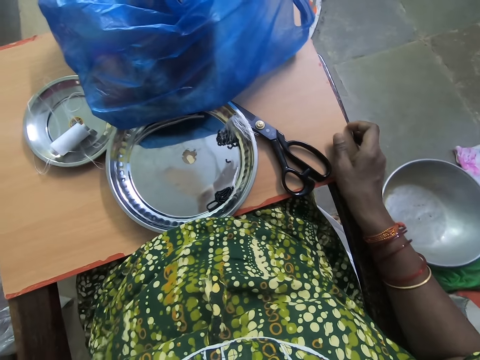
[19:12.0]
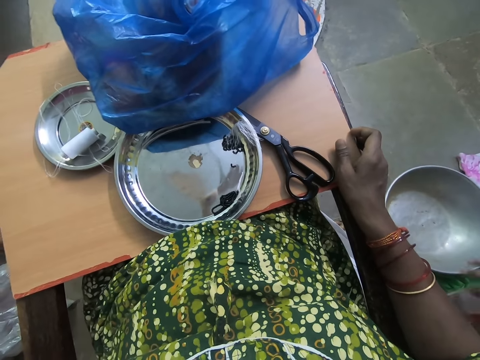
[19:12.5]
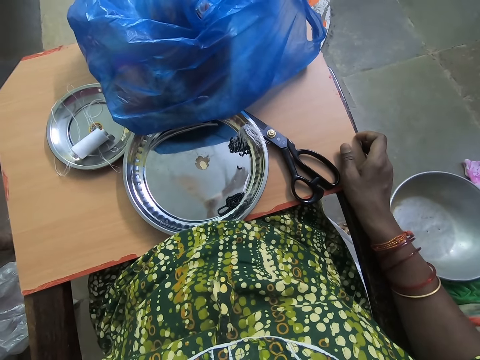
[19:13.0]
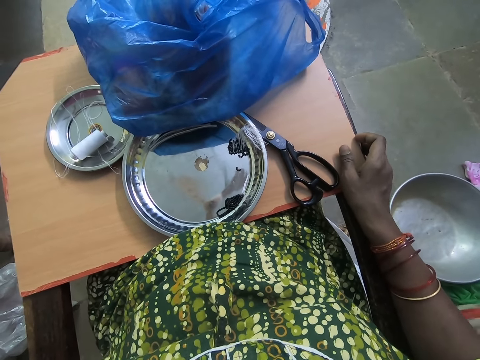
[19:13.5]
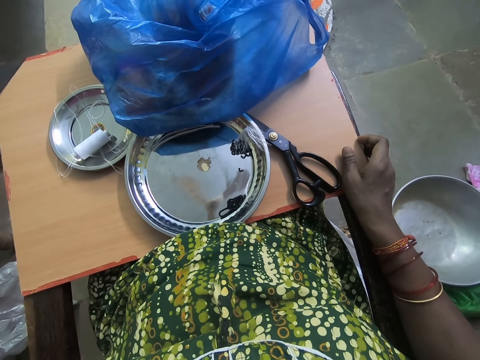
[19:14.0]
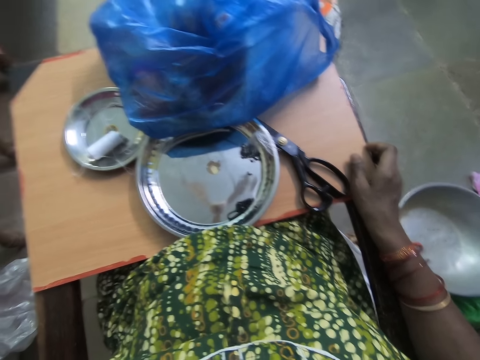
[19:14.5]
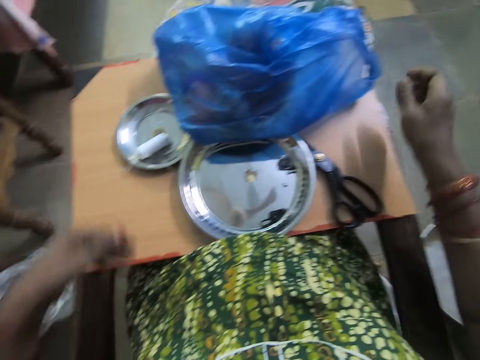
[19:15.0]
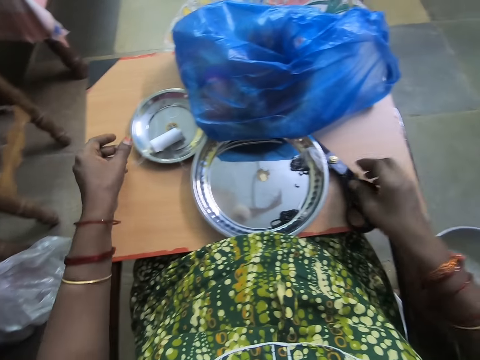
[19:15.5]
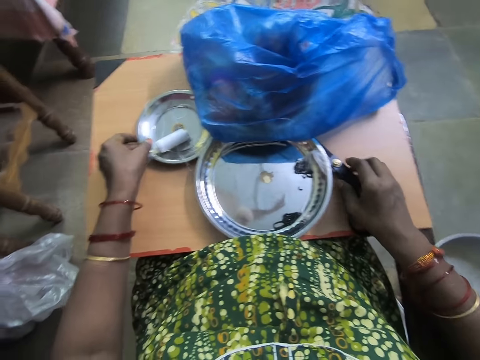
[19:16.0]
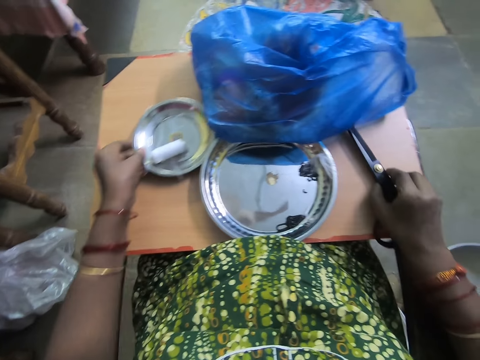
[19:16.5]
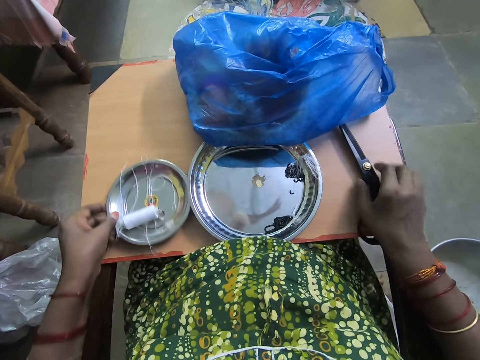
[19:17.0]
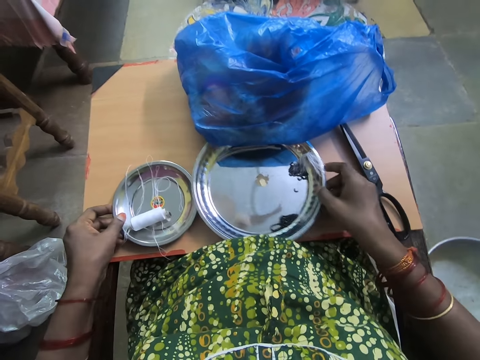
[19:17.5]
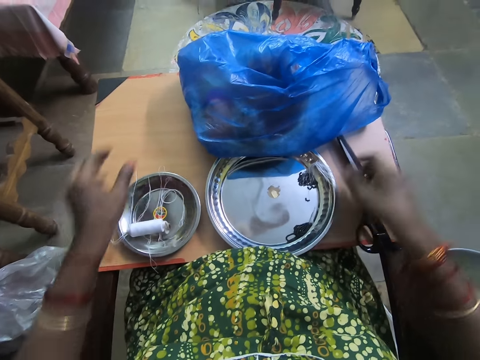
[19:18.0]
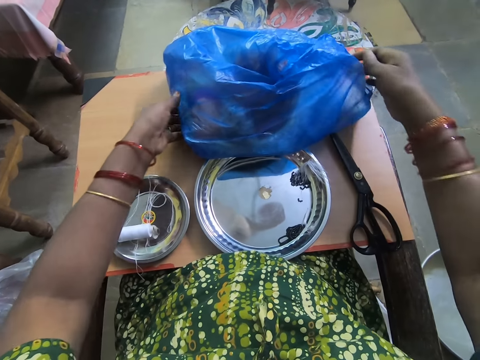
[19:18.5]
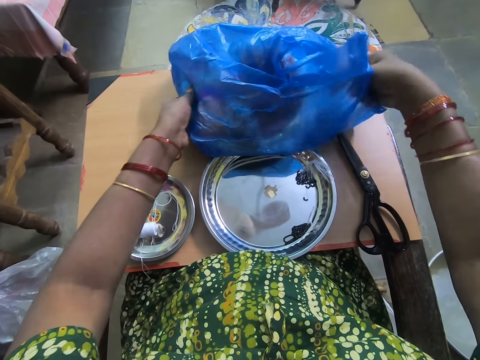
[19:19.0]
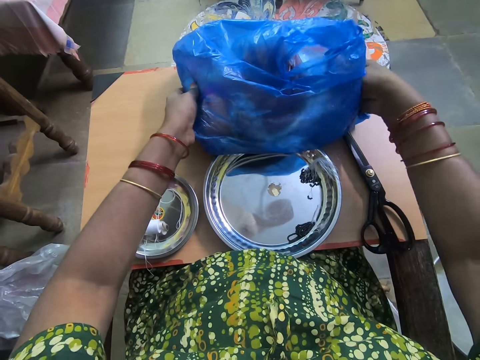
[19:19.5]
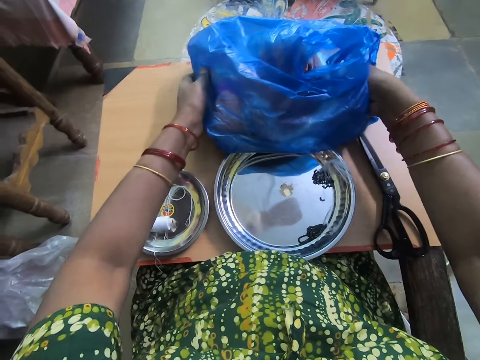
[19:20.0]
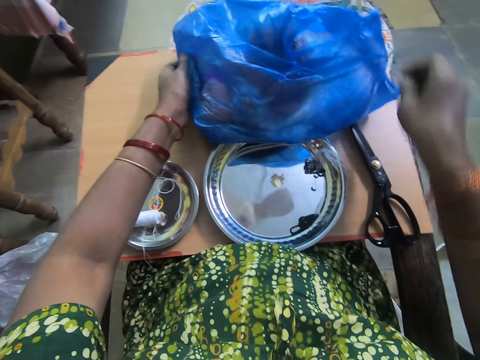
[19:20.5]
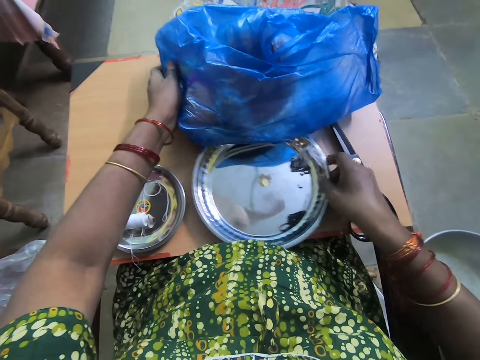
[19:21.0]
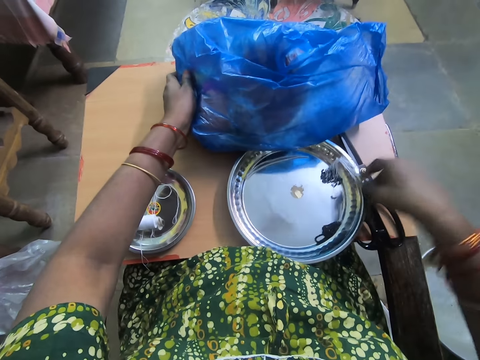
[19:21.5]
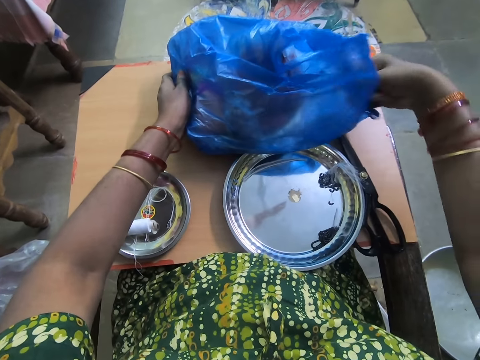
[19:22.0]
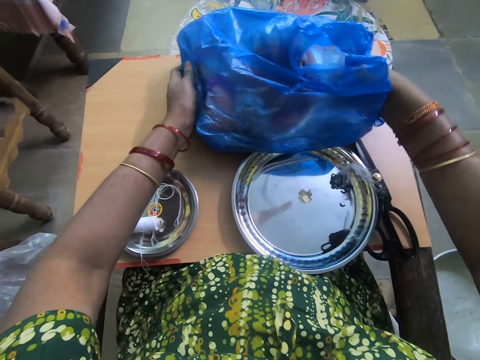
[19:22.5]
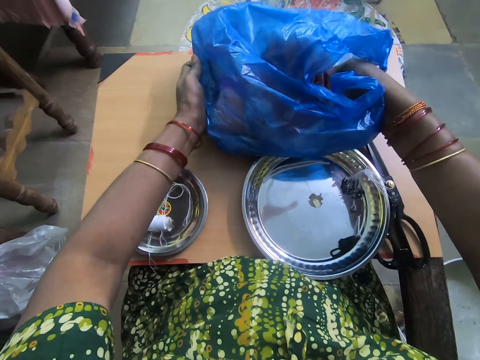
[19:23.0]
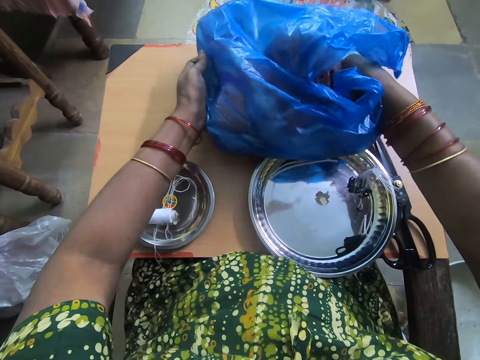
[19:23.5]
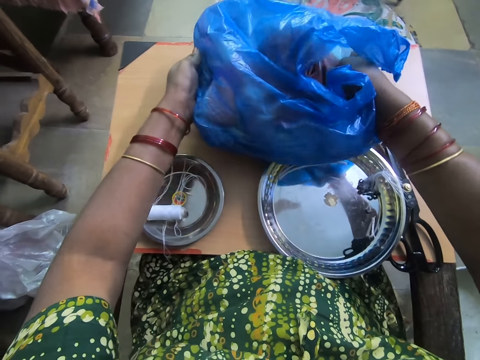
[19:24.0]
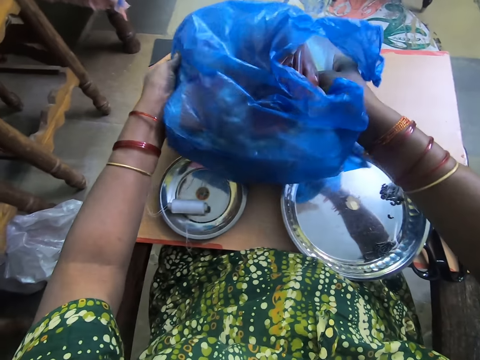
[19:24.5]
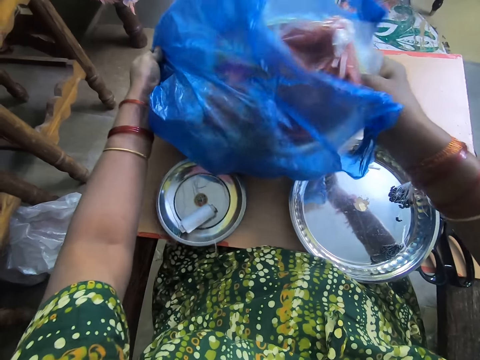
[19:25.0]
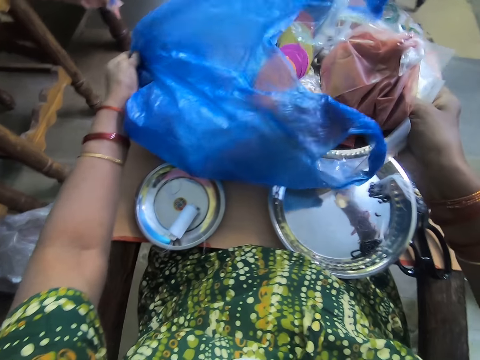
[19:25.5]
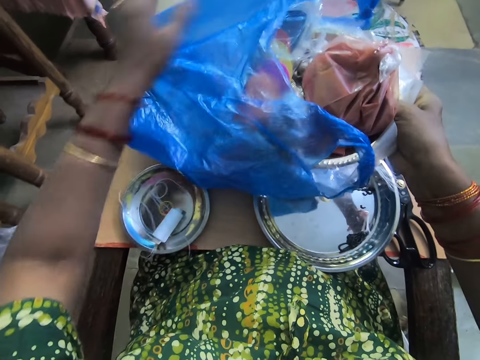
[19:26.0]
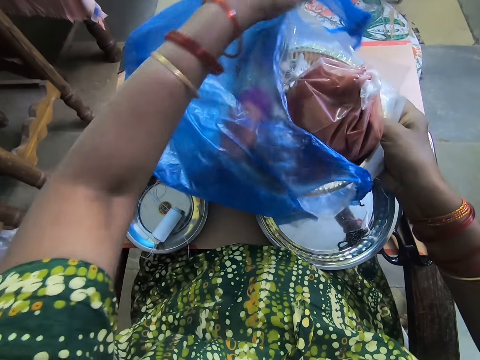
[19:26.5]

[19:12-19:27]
The camera wearer adjusts the scissors on the table with her right hand. She adjusts the plate on the table with her left hand. She picks up the plate. She adjusts the plate on the table with her right hand. She holds the blue bag on the table with her left hand. She picks up something. She touches the plate in the blue bag with her right hand. She adjusts the plate on the table with her right hand. She removes the plate in the blue bag with her right hand.

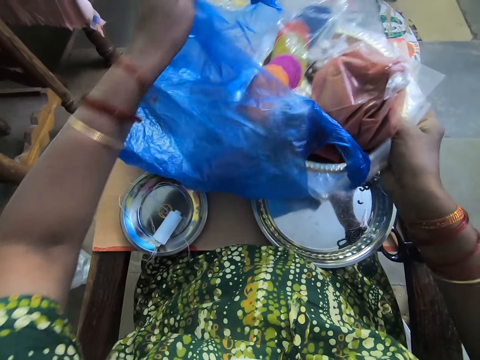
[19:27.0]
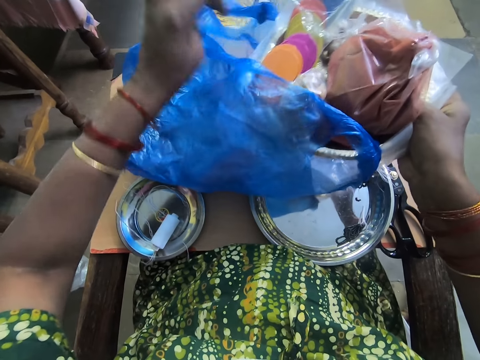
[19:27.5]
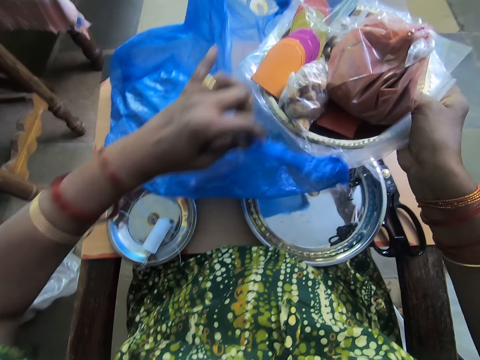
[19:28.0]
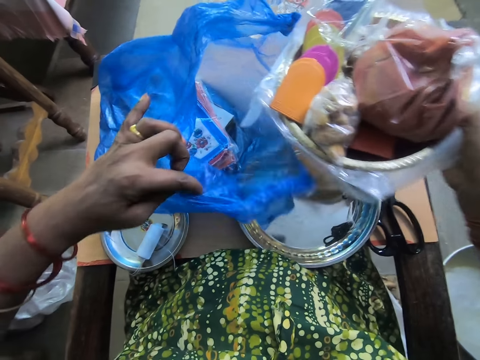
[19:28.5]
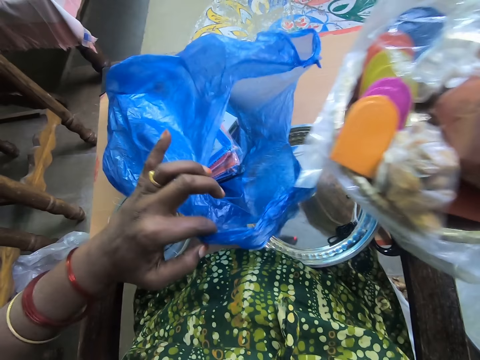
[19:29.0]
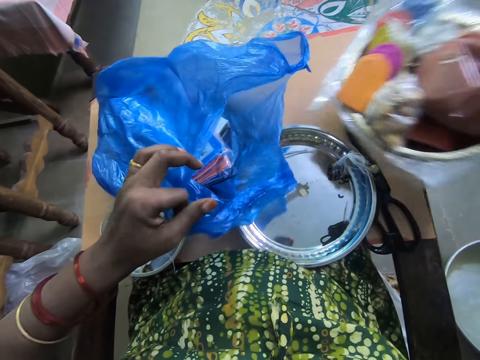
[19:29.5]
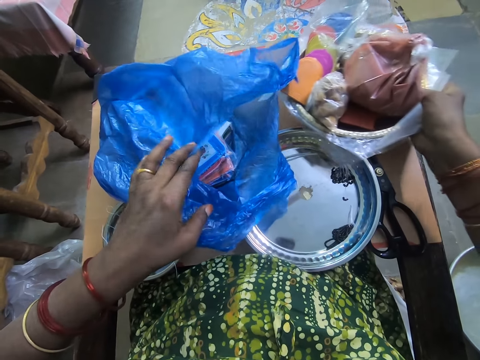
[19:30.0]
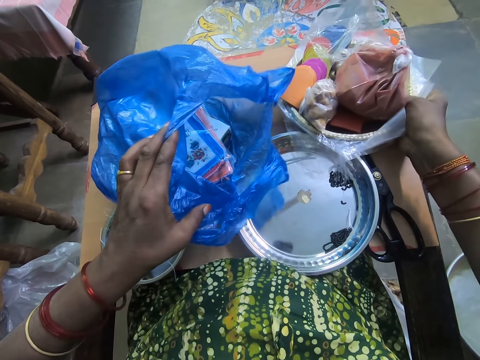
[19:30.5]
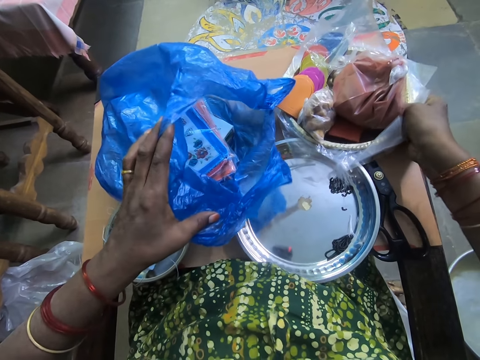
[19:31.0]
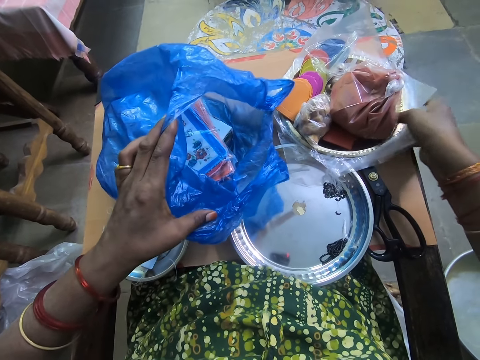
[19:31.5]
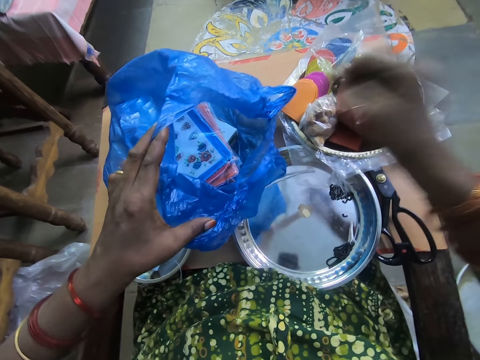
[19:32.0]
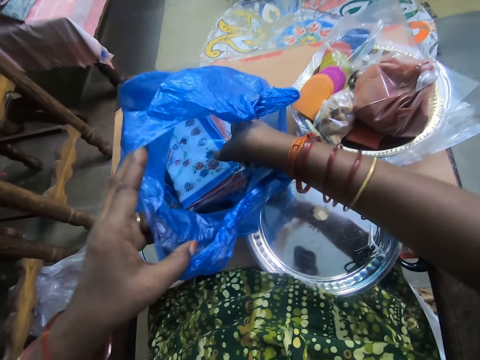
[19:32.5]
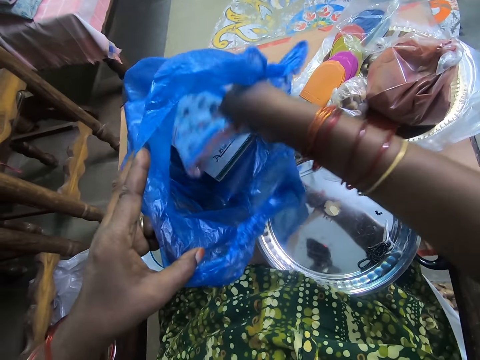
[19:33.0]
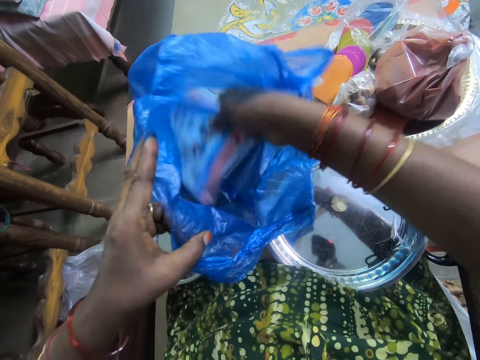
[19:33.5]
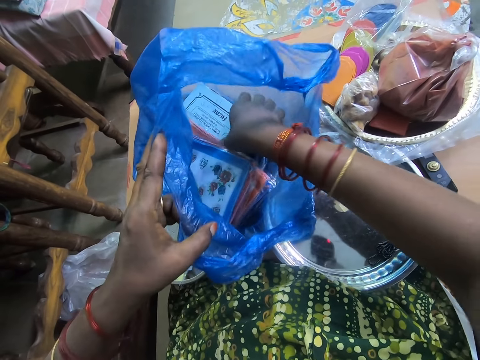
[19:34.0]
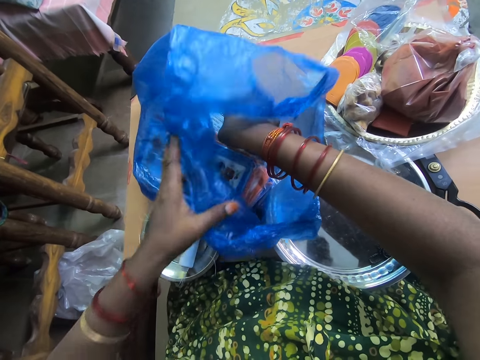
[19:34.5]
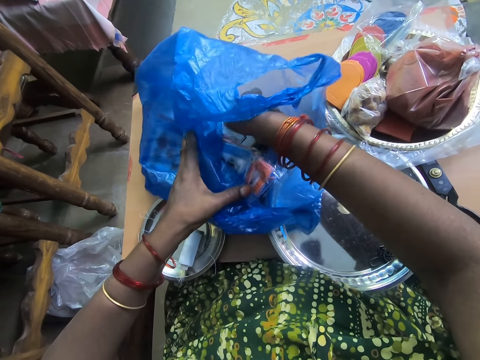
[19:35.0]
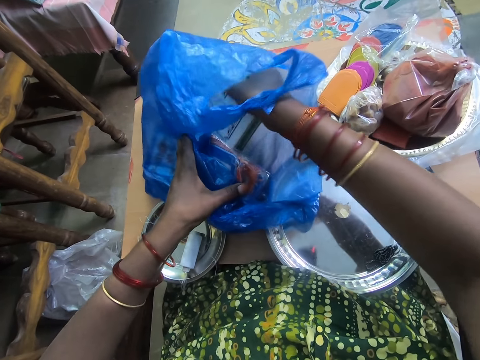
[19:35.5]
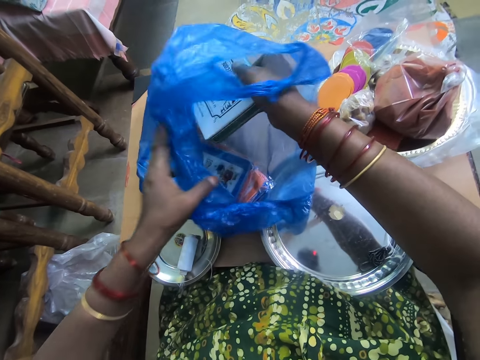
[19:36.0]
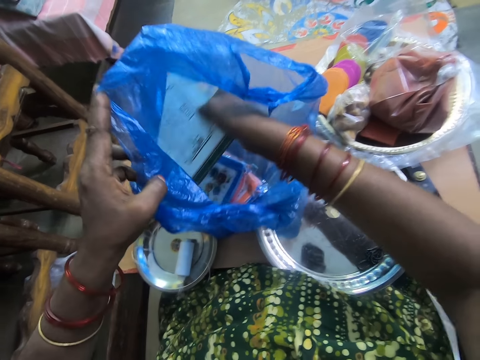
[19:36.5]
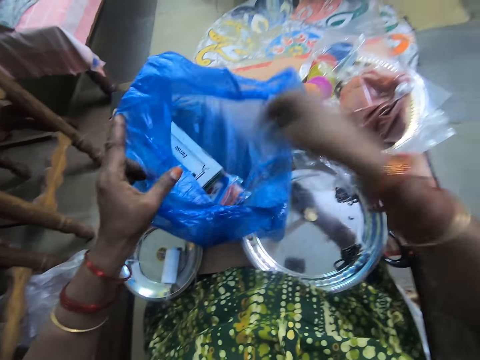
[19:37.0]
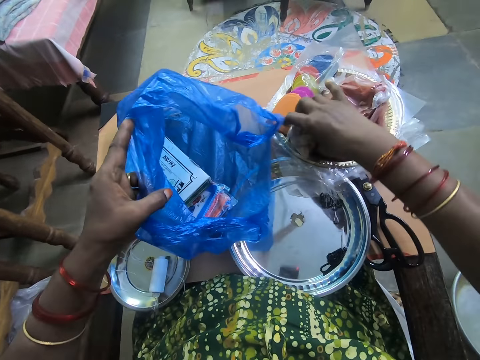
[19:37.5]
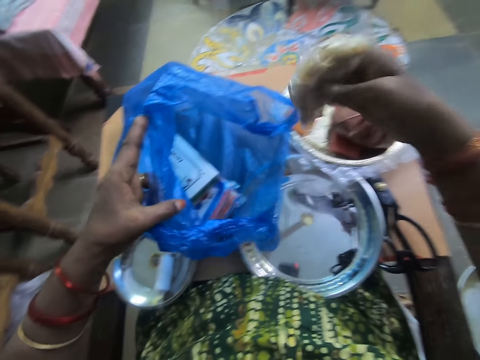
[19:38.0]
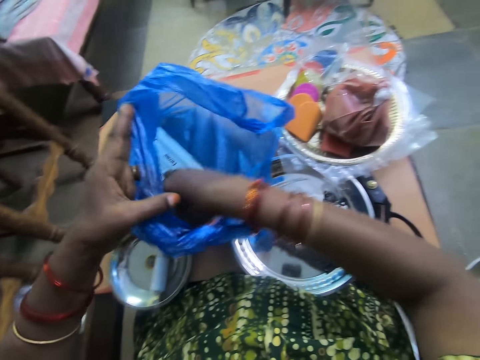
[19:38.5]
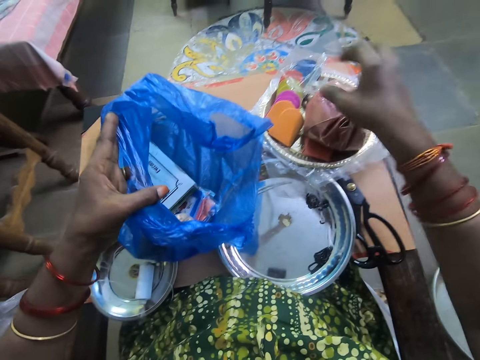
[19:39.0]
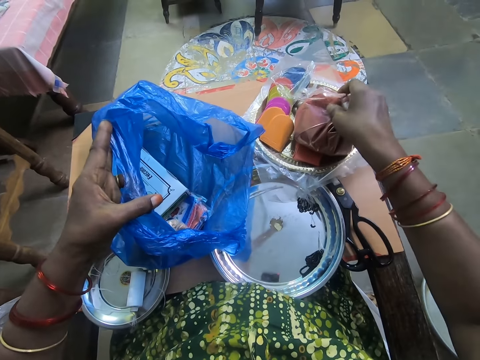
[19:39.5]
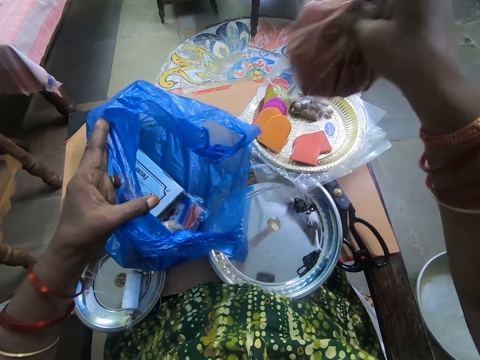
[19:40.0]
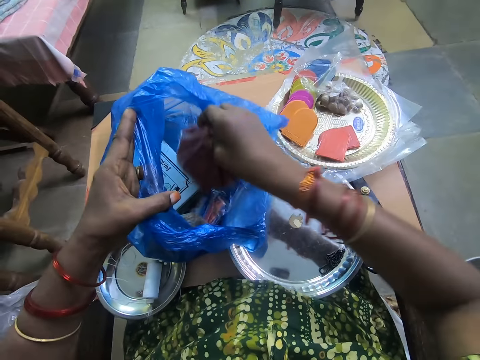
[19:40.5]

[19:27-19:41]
The camera wearer places the plate in her right hand on the table. She rearranges the books in the blue bag with her right hand. She picks up the pack of groundnut from the plate on the table with her right hand. She places the pack of groundnut in her right hand into the blue bag. She picks up the pack of pepper from the plate on the table with her right hand. She places the pack of pepper in her right hand into the blue bag.
